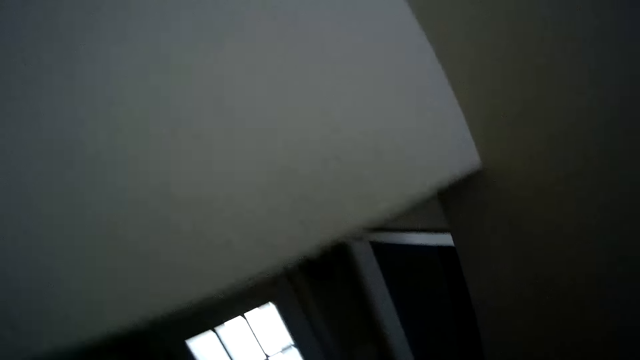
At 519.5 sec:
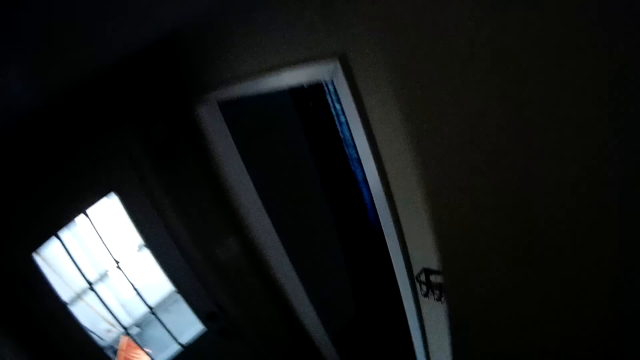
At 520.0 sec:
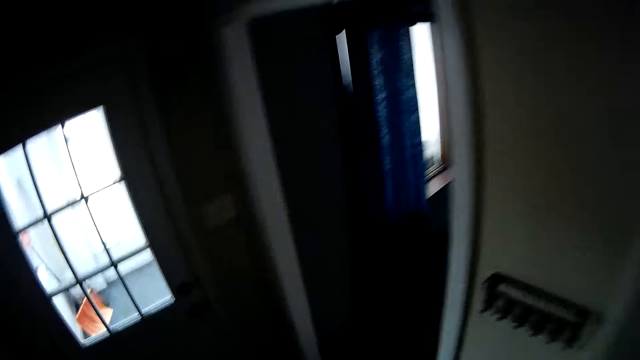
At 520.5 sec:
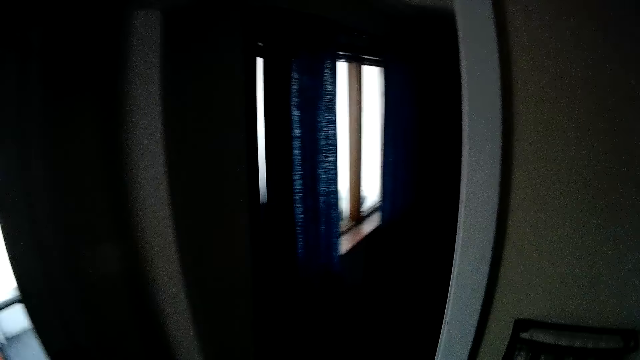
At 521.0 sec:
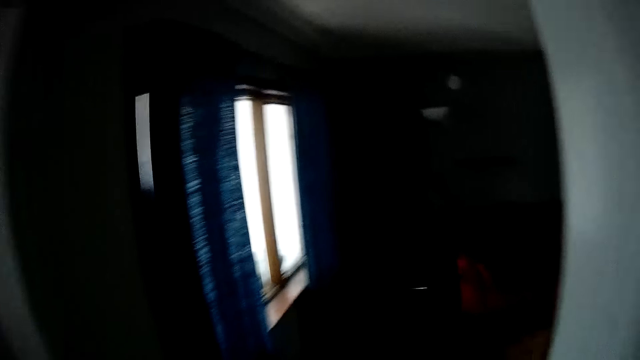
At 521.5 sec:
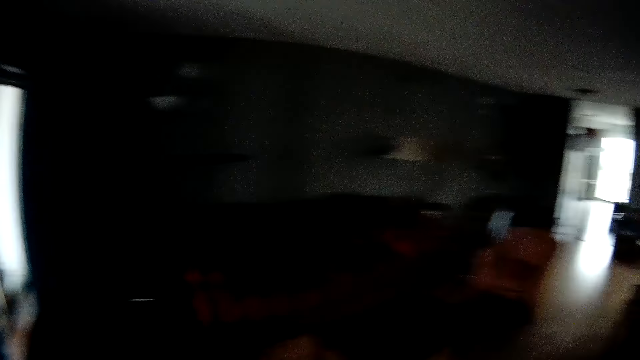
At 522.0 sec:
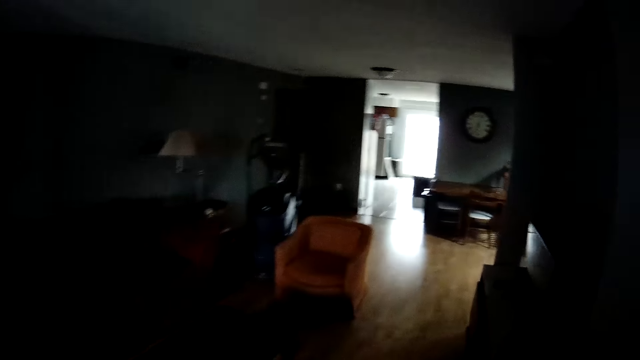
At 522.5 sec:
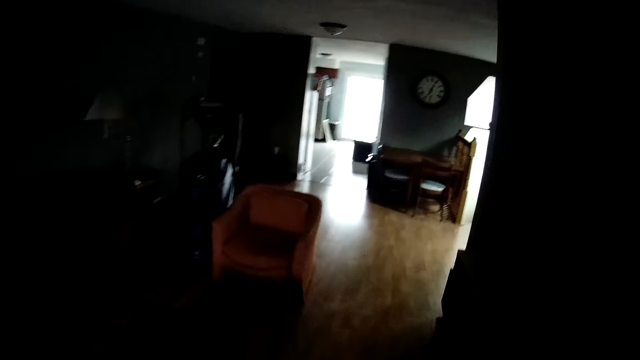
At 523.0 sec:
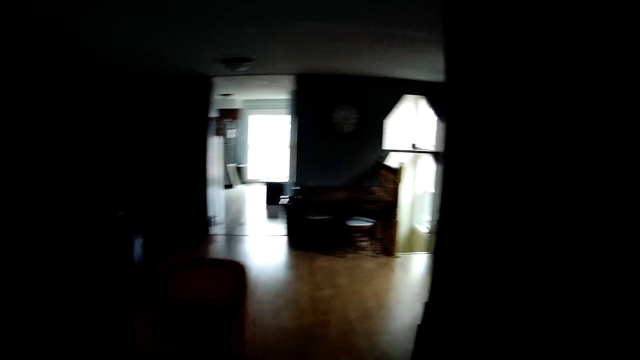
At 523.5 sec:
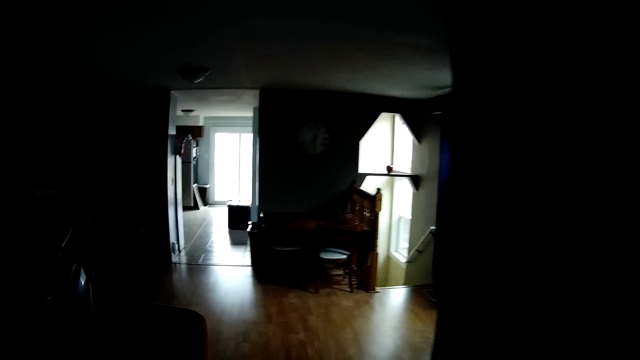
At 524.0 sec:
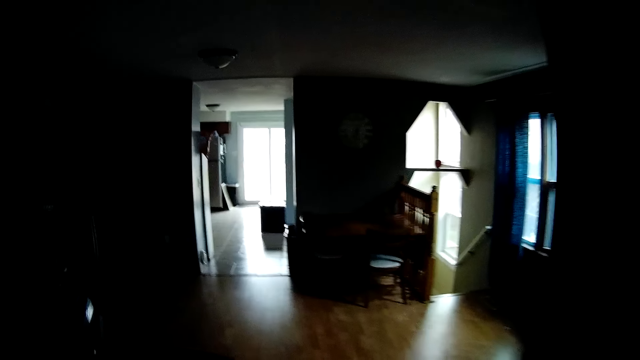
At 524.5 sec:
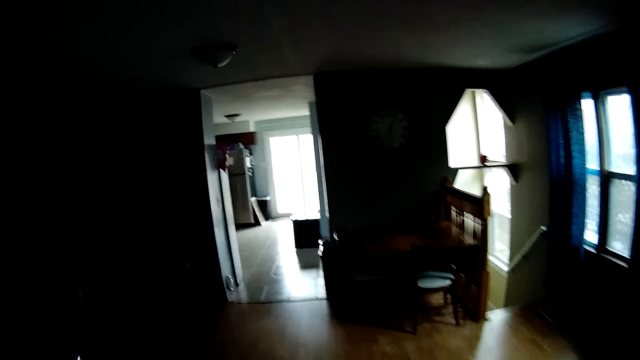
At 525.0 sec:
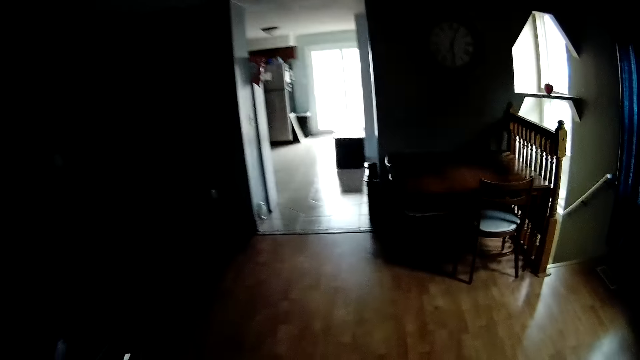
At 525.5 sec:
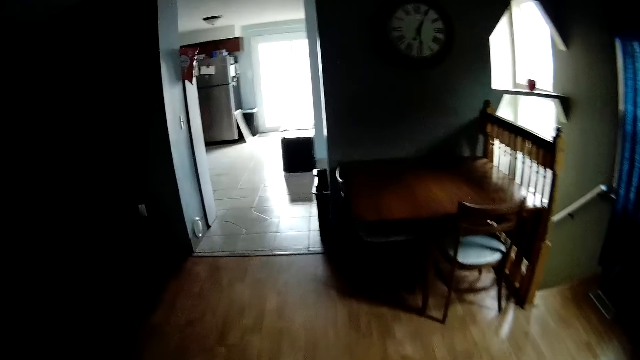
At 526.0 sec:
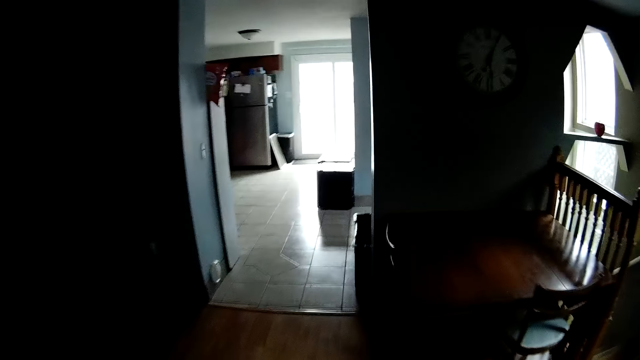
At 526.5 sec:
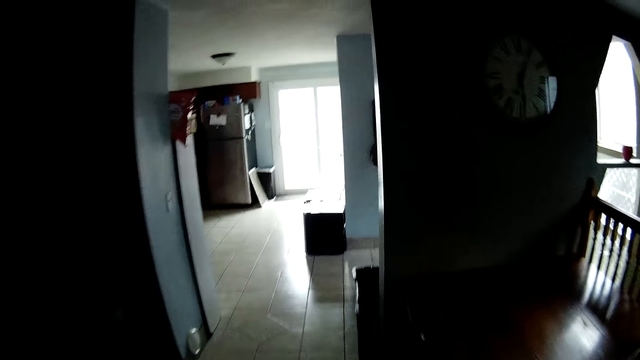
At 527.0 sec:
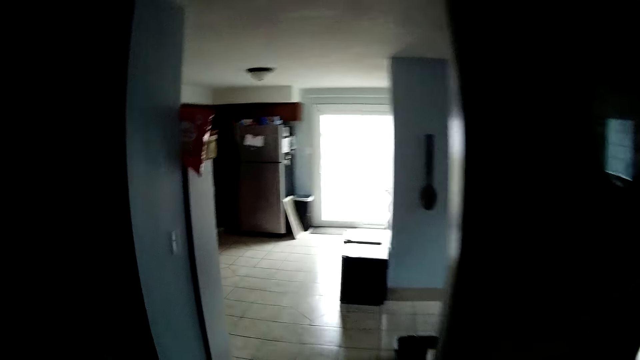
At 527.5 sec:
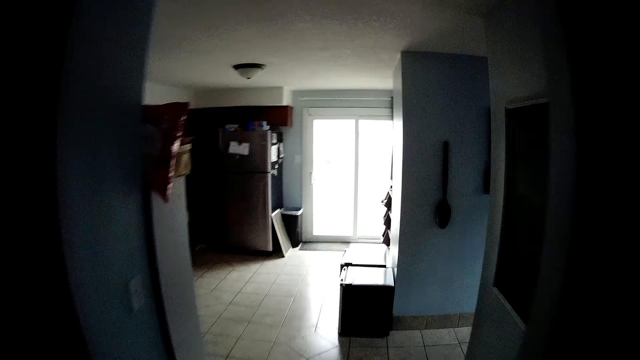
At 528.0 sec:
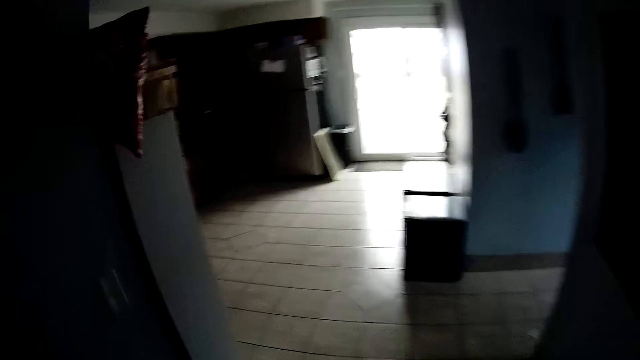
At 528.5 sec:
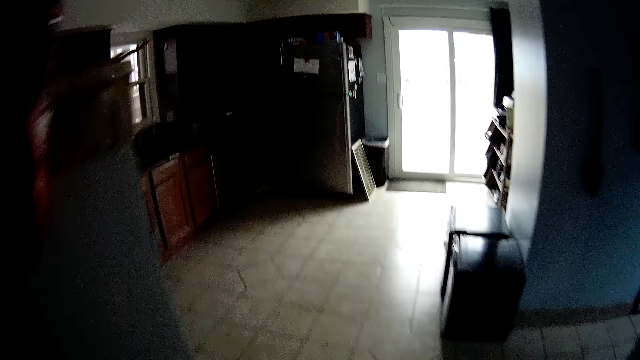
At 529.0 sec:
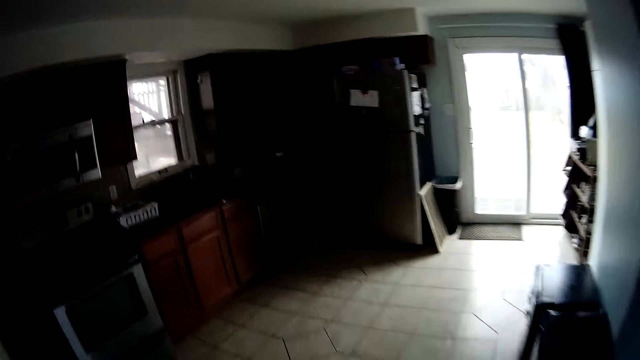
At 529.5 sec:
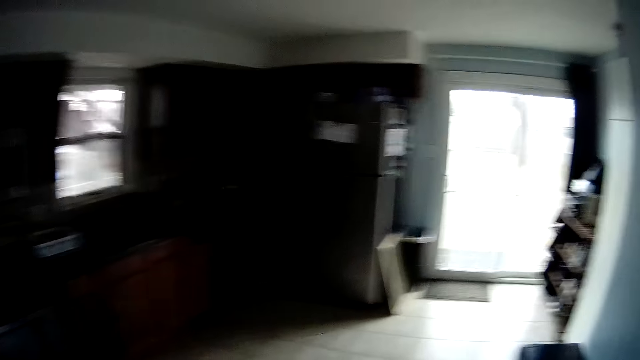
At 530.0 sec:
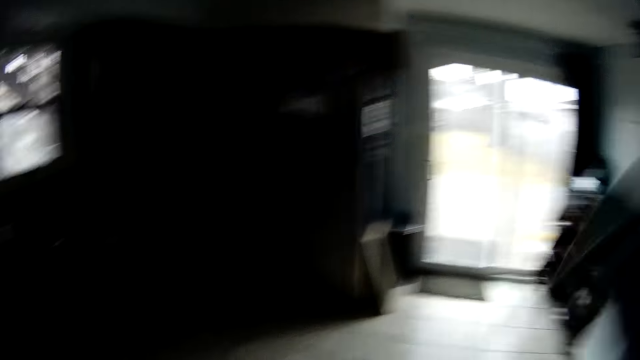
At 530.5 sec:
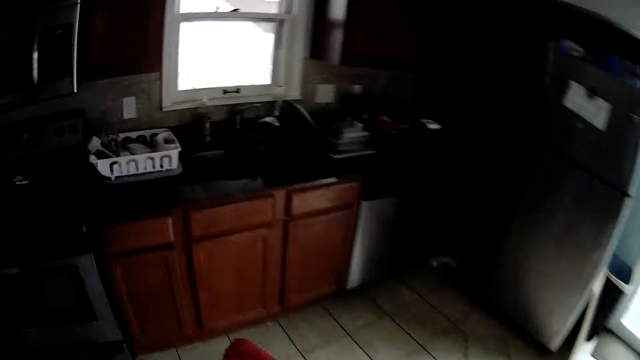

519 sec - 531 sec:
The camera wearer walks around the house.

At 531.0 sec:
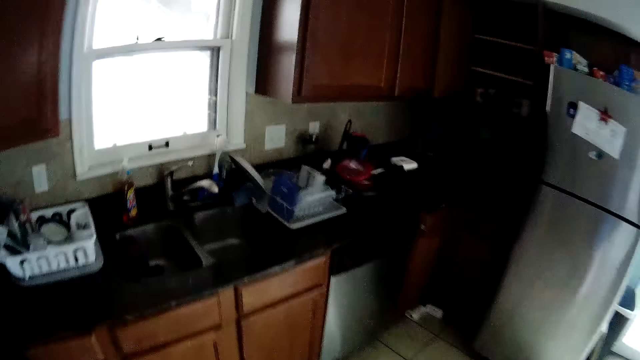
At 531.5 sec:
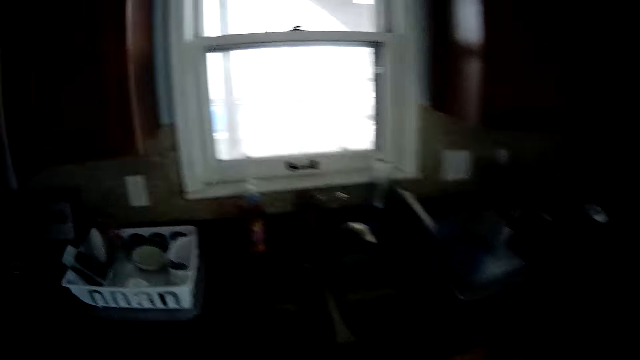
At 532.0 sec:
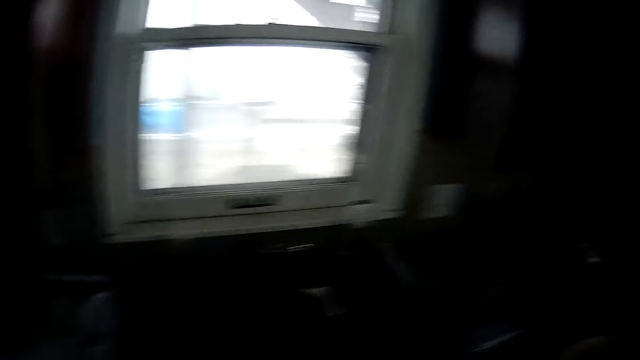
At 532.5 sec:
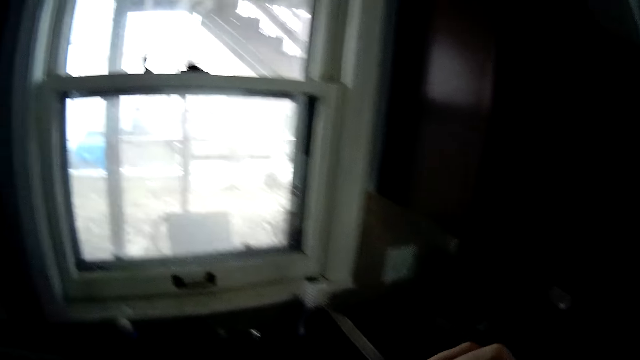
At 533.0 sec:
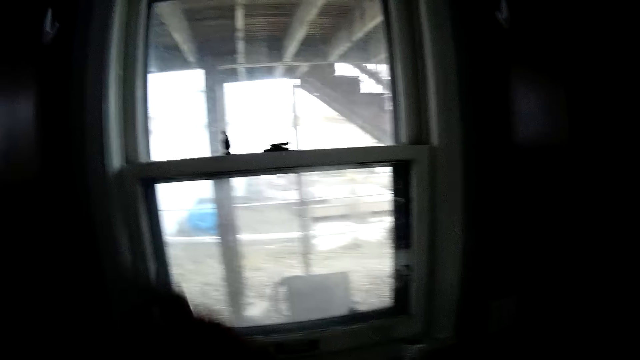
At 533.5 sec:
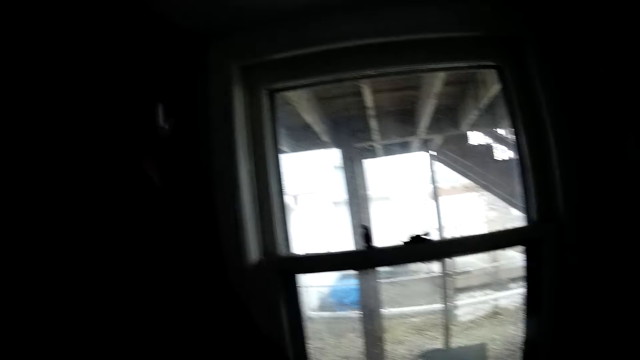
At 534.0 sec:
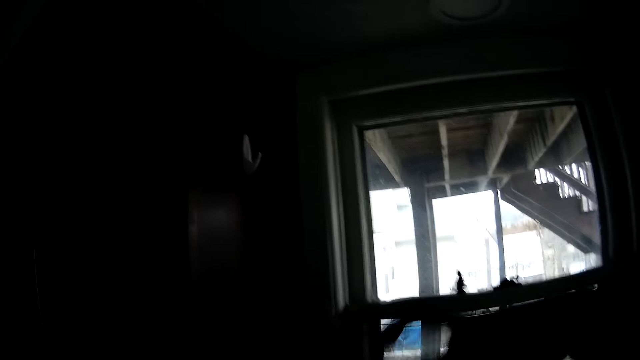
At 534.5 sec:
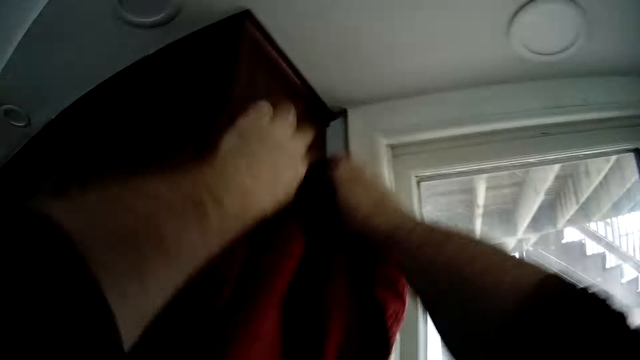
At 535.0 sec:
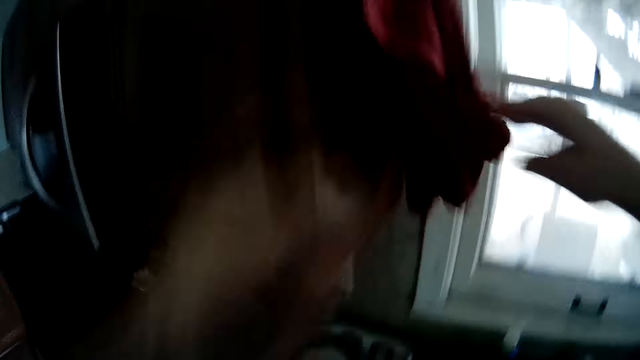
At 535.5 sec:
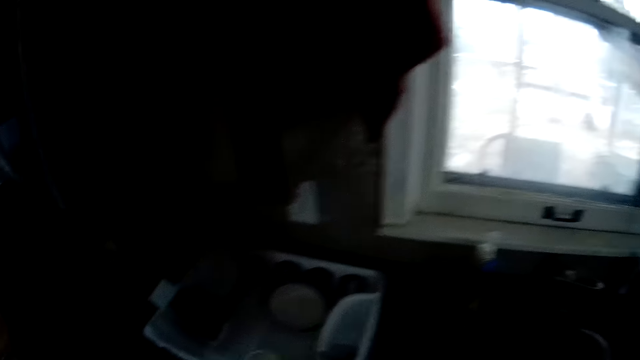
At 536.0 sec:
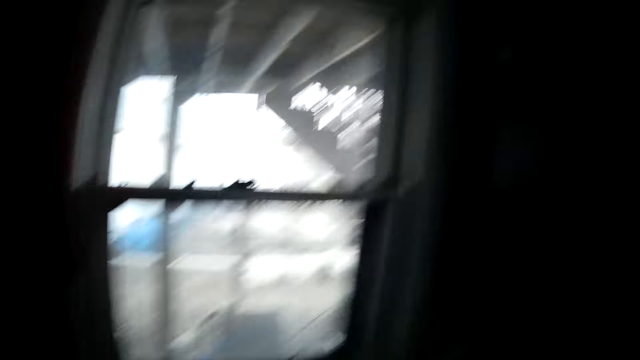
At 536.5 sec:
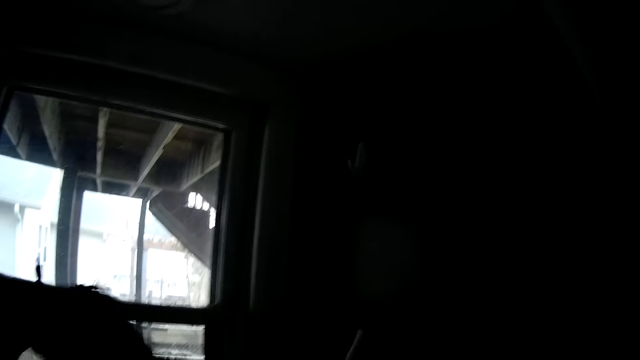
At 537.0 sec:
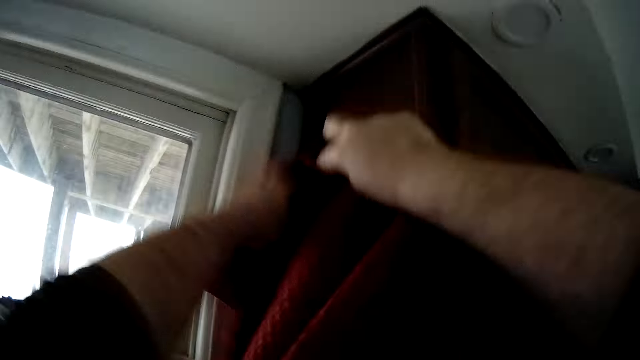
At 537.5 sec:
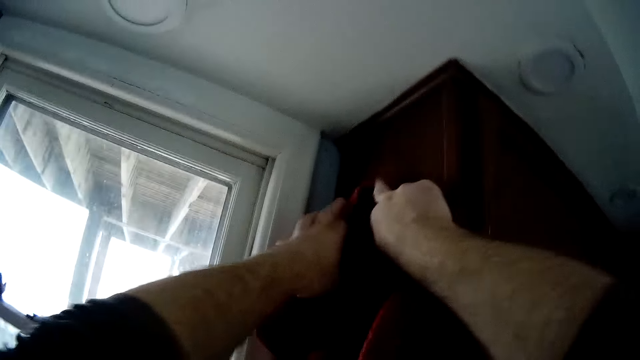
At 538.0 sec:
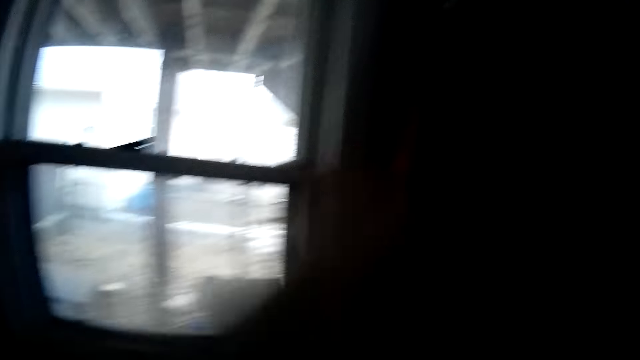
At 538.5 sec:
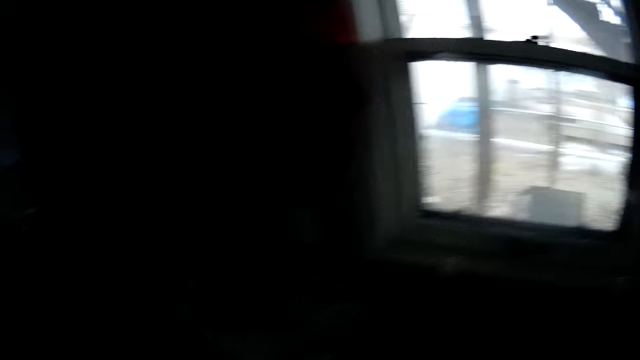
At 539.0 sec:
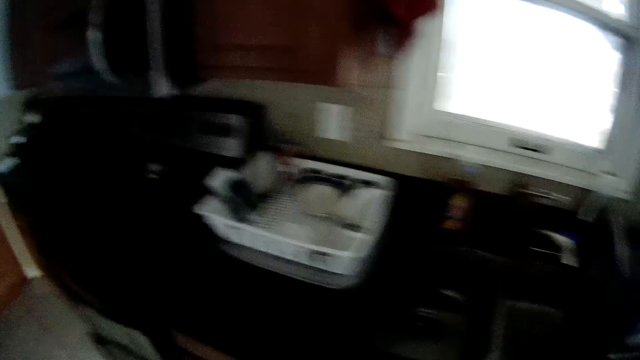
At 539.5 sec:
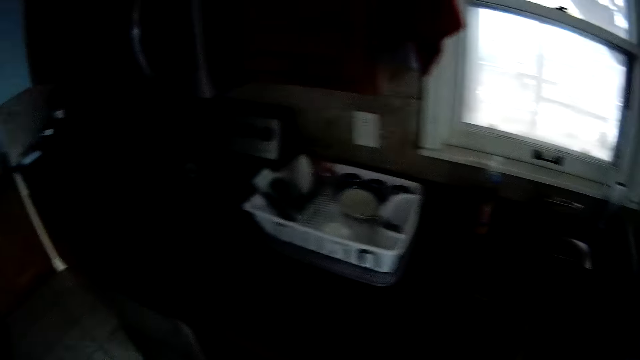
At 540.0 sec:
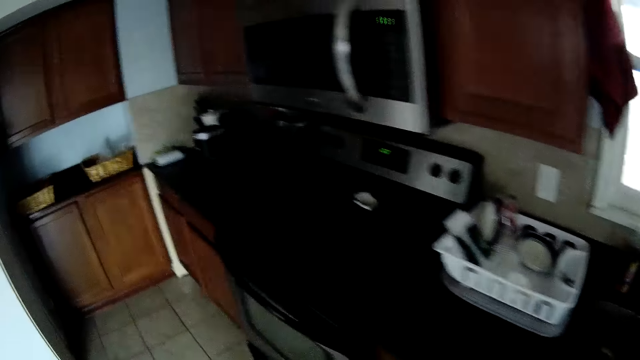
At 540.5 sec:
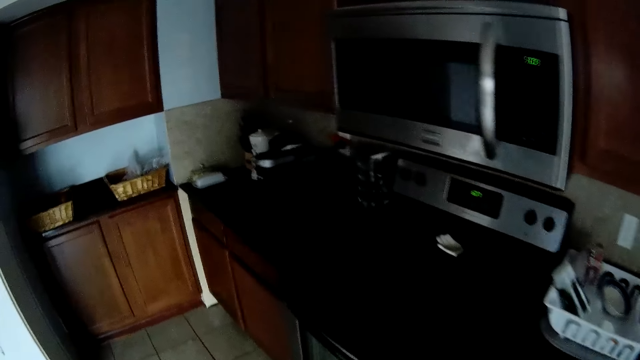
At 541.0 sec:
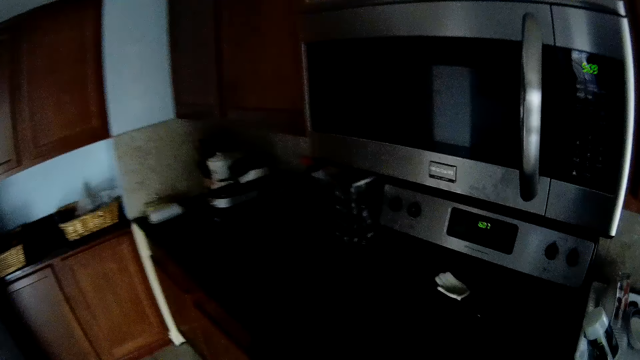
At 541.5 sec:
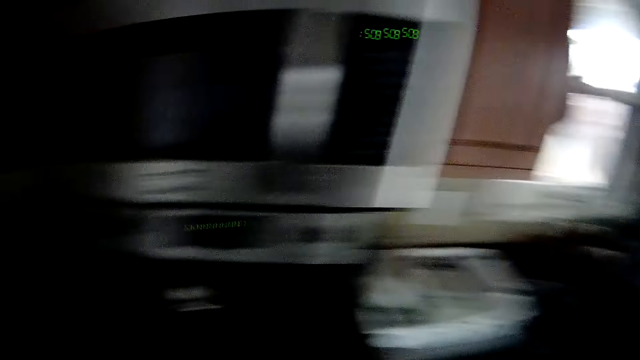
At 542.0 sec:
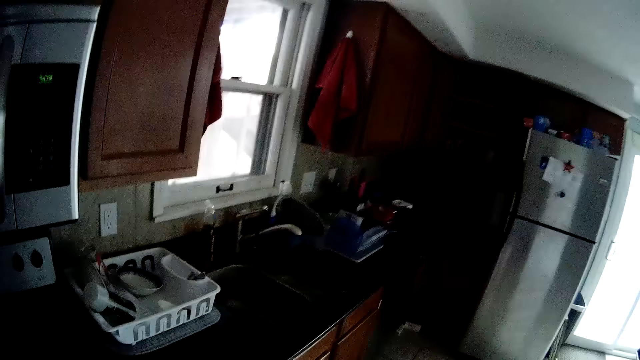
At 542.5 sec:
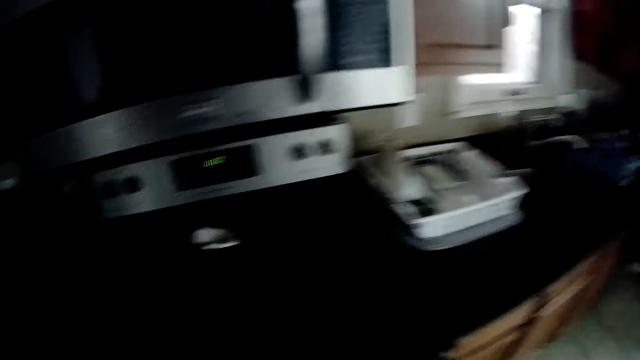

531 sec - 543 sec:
The camera wearer hangs a towel or hand cloth on the hanger. They pick up a hand cloth. They hang another towel on a hanger. They look around the kitchen.
